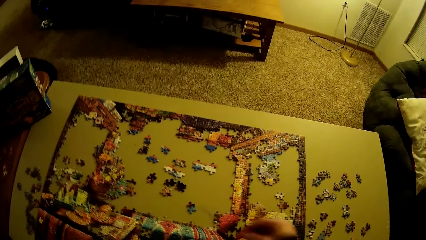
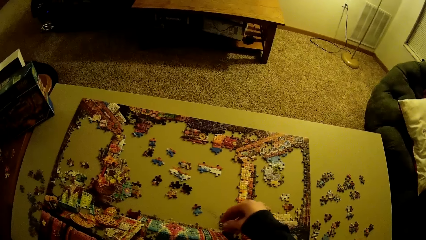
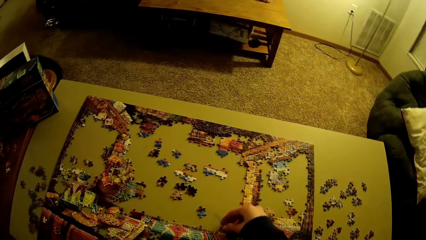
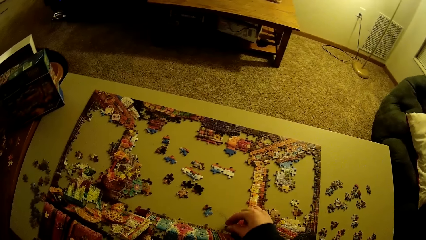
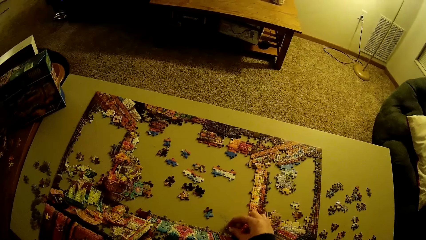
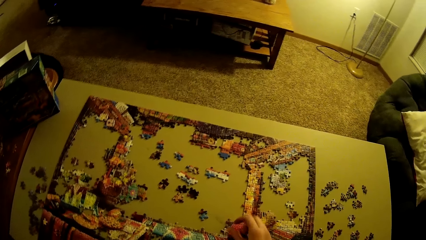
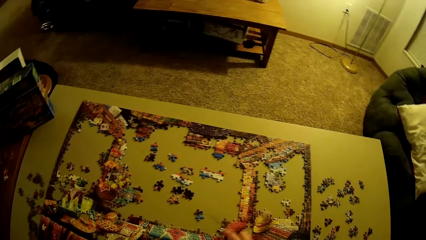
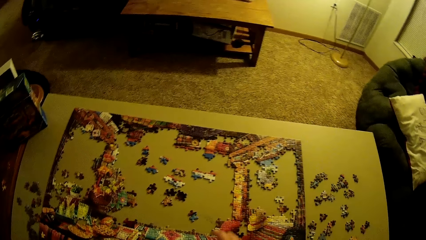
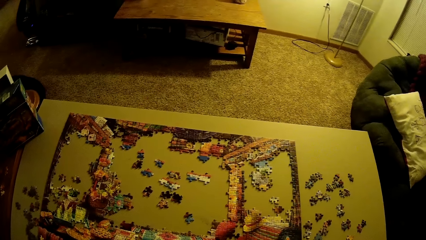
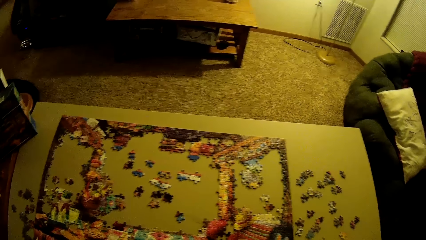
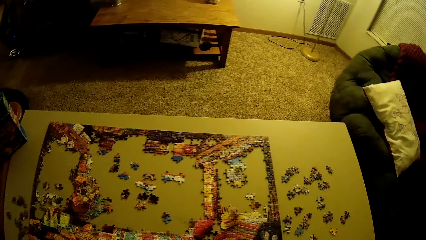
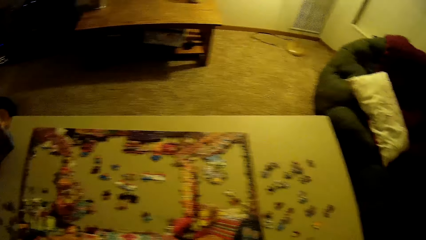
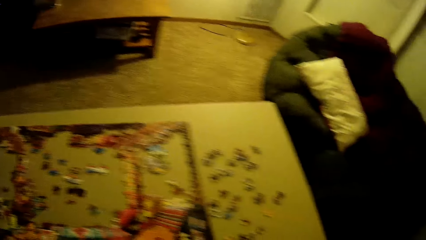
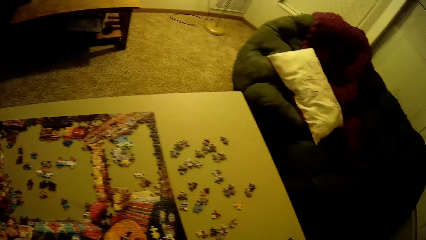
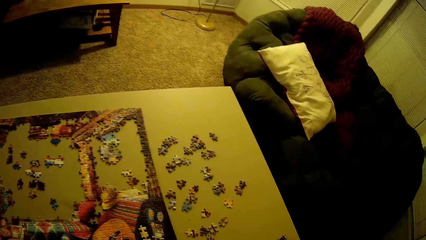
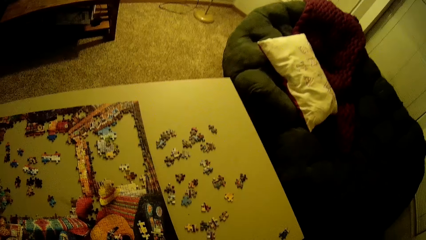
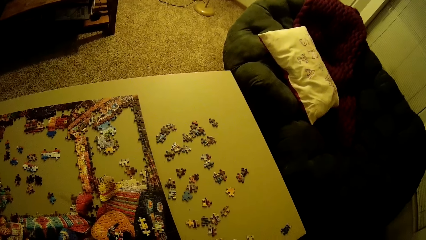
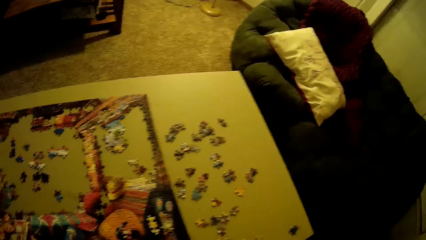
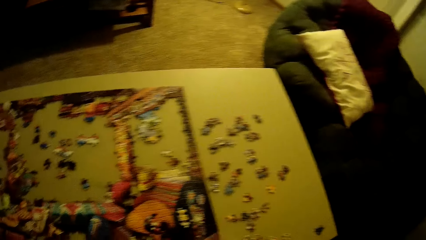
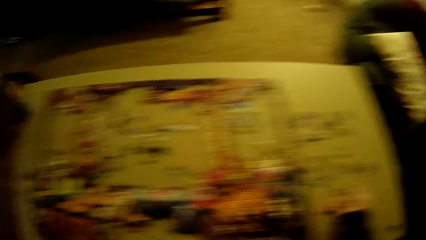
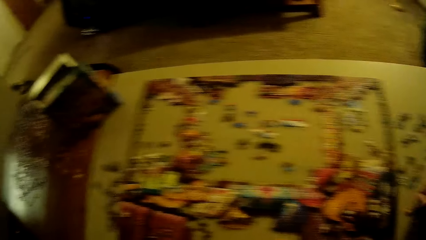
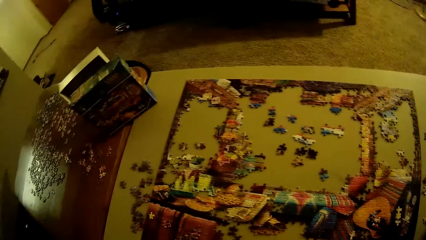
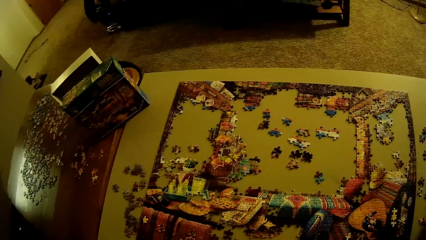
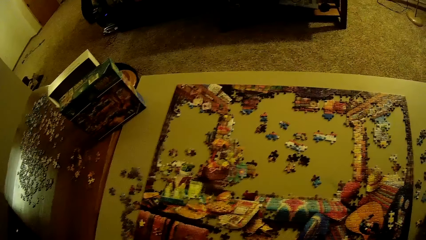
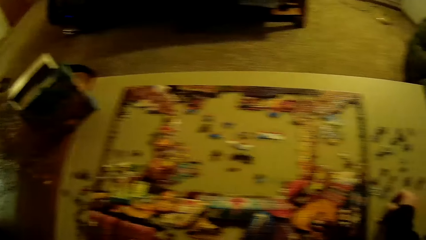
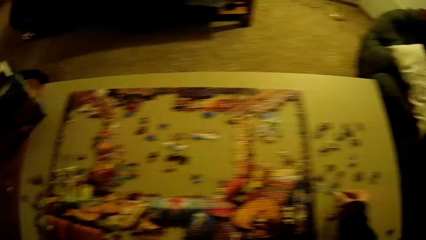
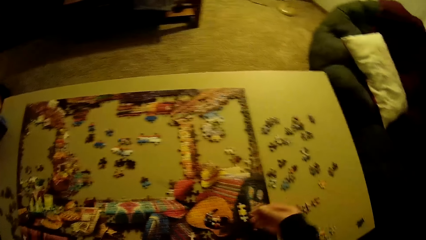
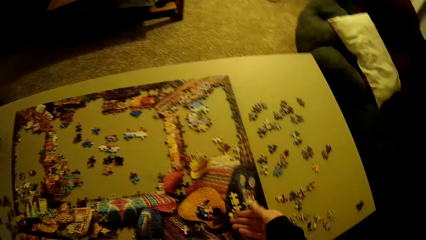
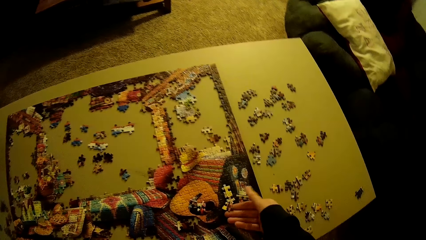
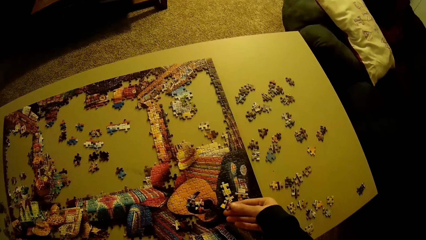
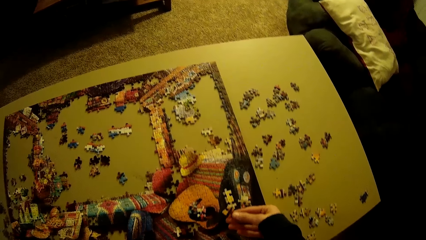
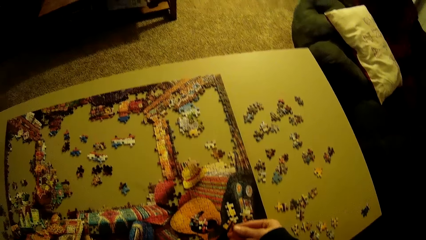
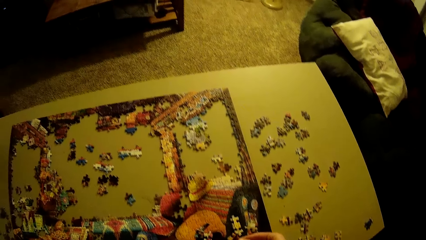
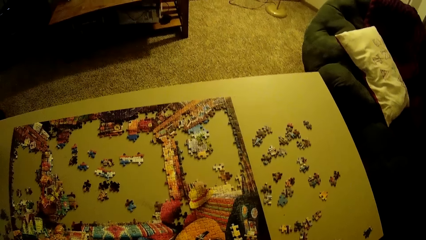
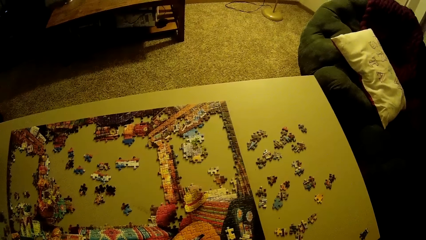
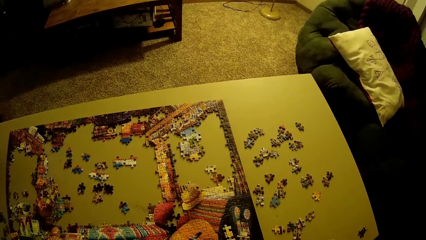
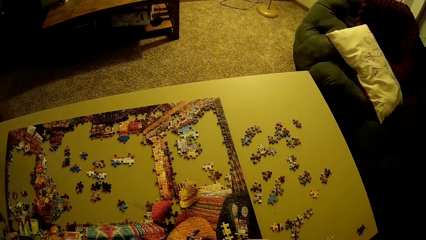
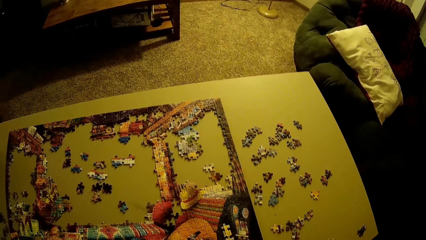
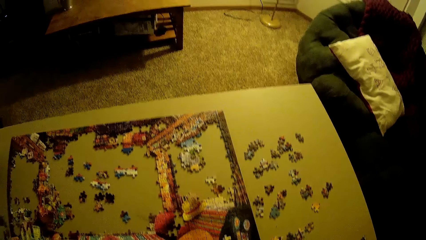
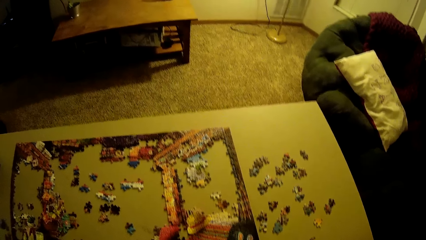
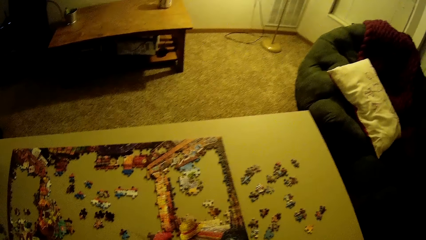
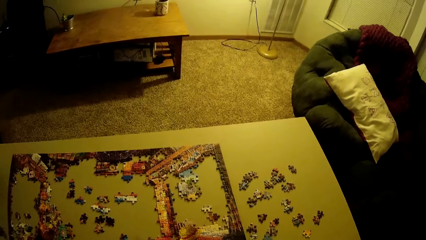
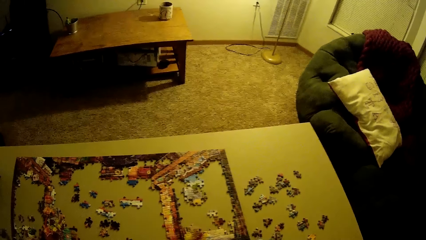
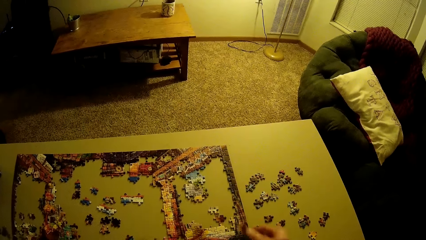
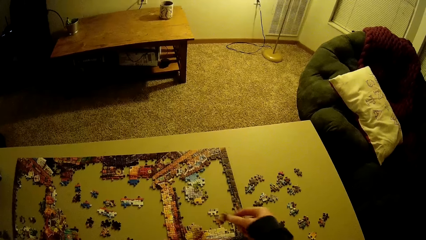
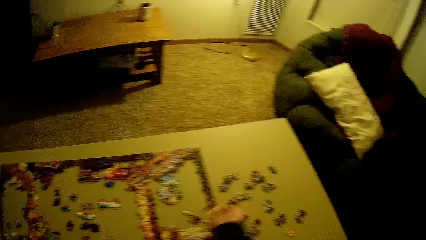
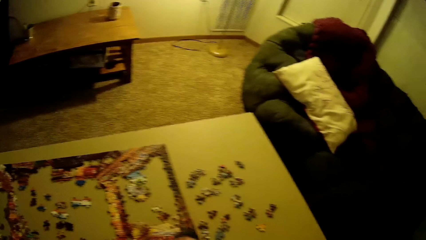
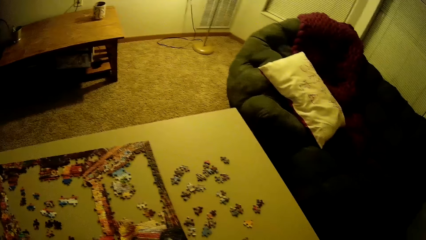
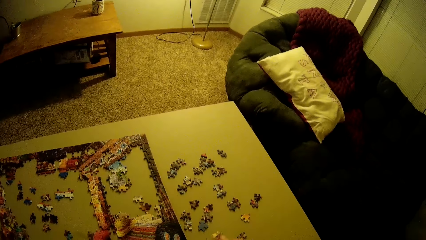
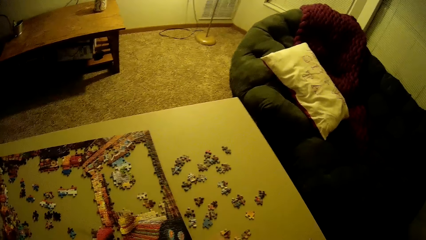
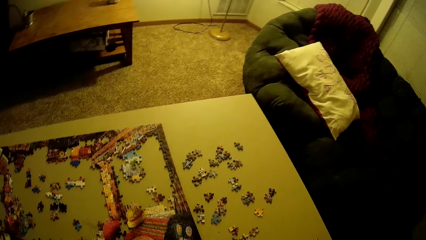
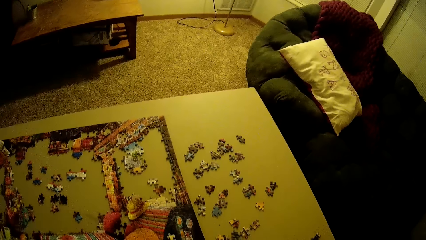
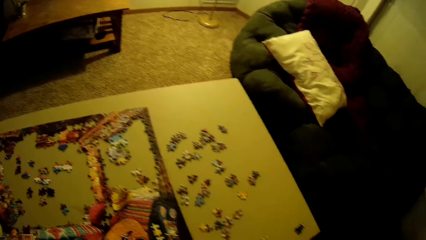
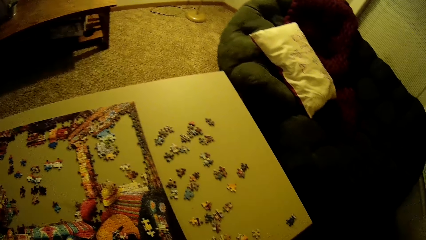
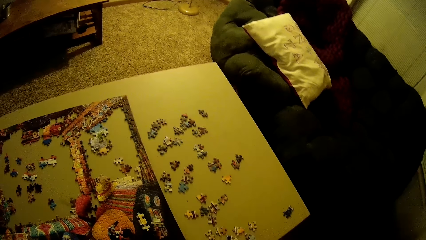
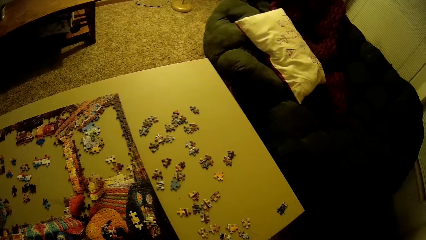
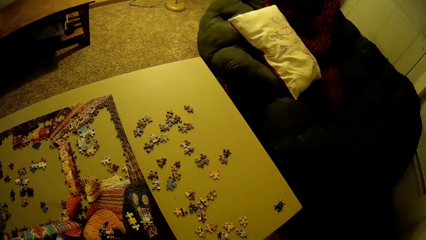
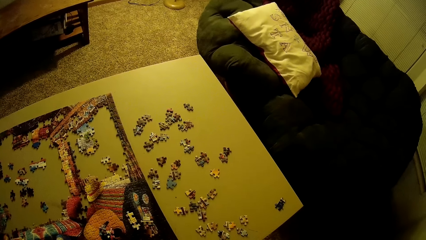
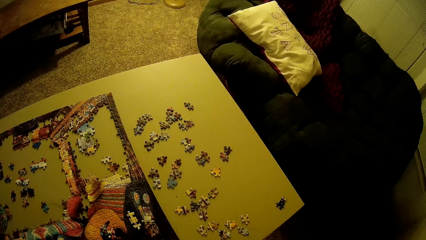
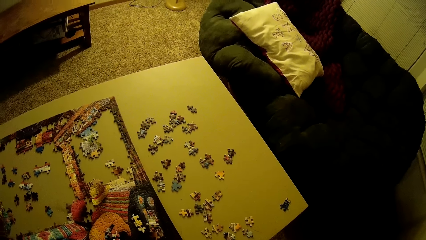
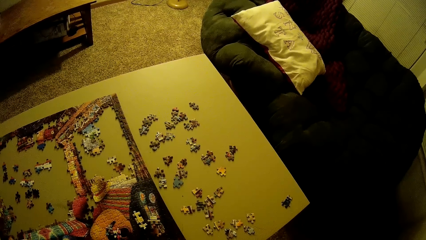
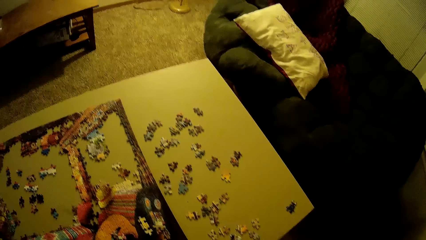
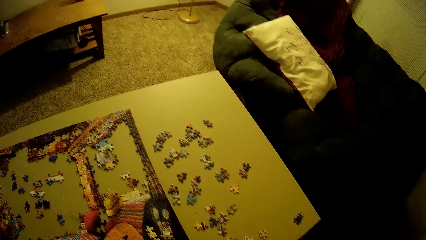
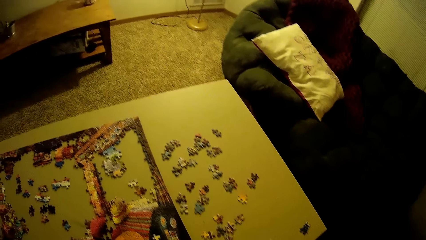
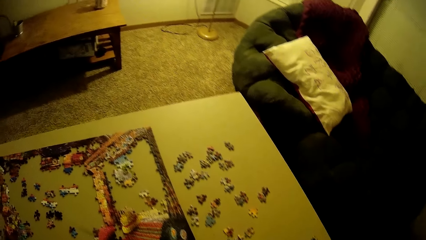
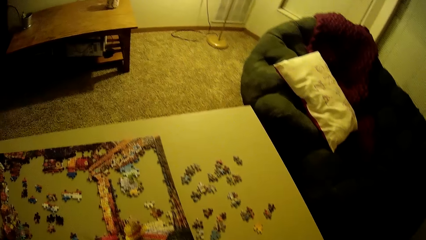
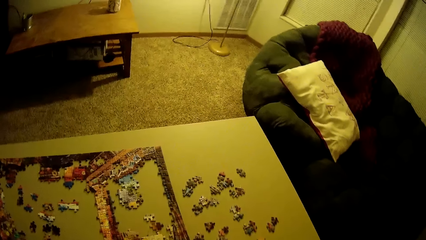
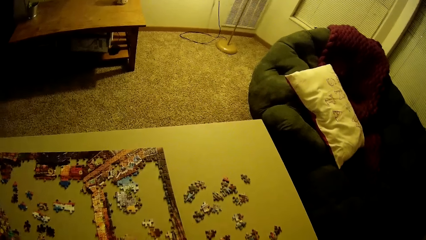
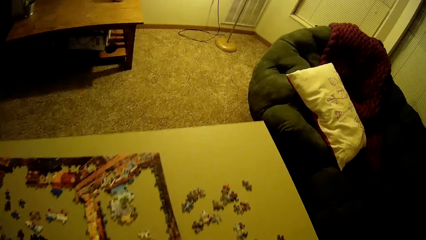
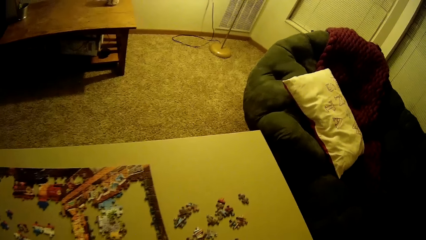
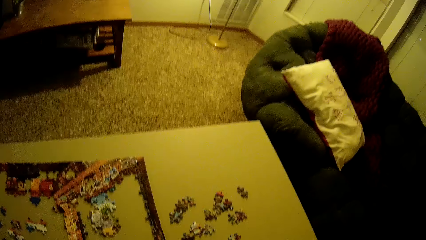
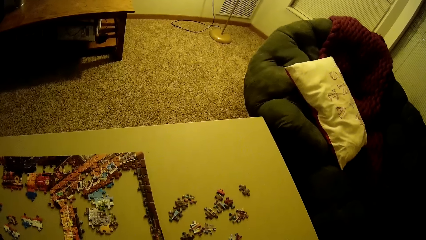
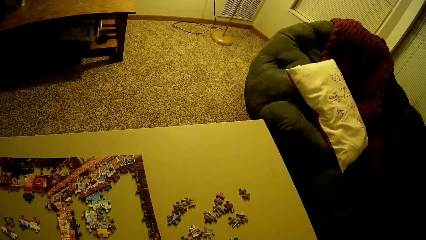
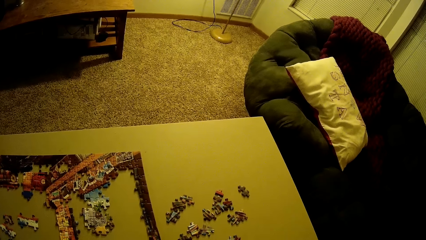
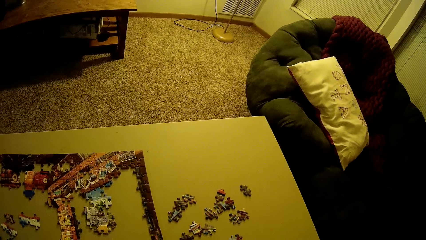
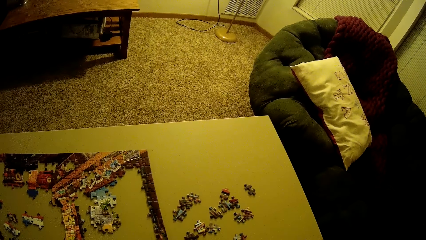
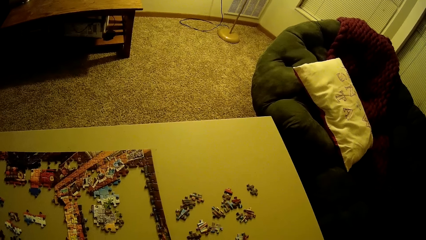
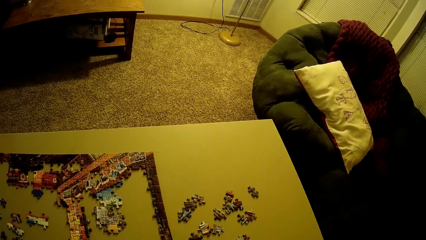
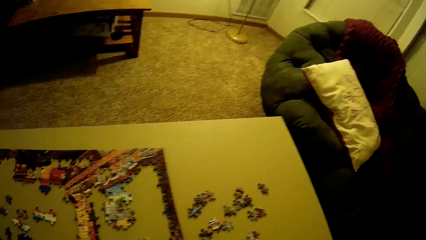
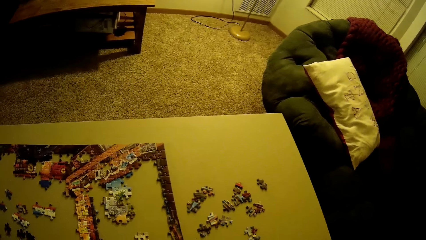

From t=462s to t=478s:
The camera wearer takes a puzzle piece and puts the puzzle piece on the table. They solve the puzzle. They take a puzzle piece. They shake the puzzle piece. They look at the puzzle pieces.
